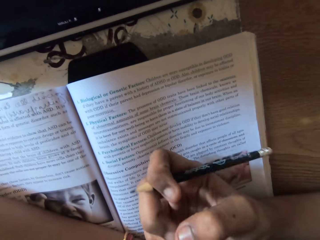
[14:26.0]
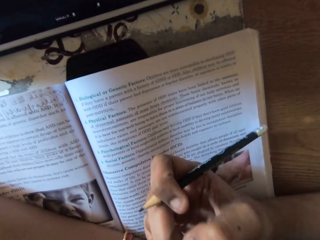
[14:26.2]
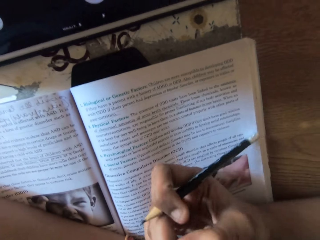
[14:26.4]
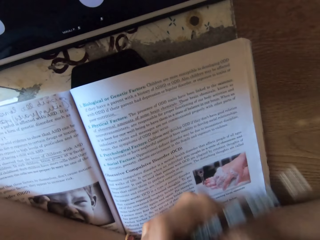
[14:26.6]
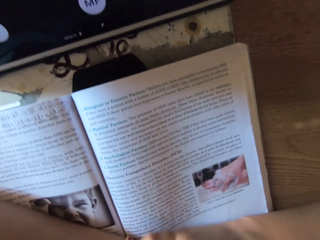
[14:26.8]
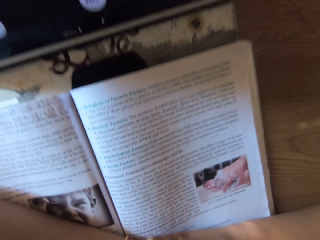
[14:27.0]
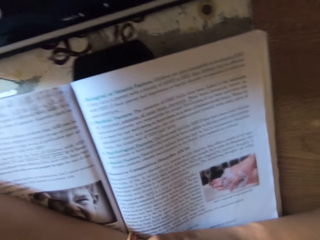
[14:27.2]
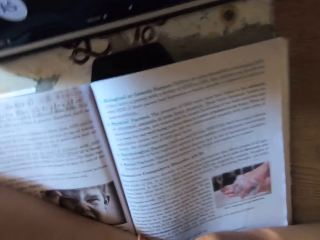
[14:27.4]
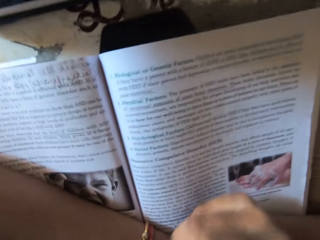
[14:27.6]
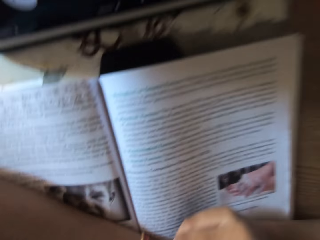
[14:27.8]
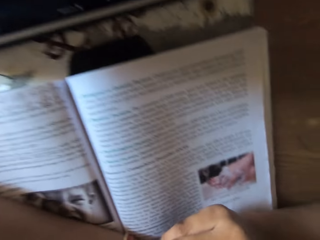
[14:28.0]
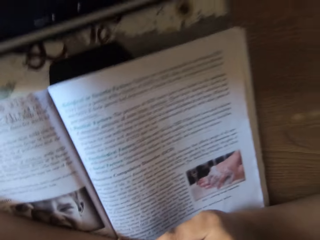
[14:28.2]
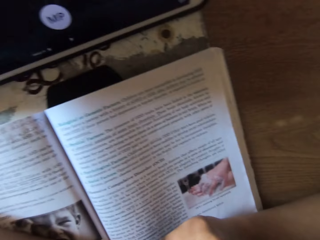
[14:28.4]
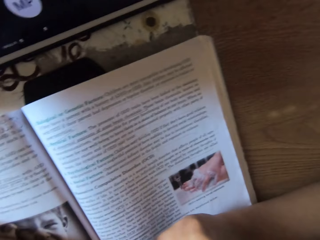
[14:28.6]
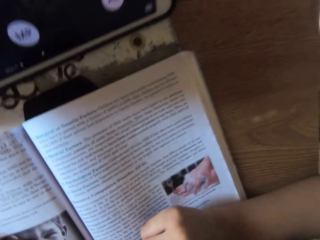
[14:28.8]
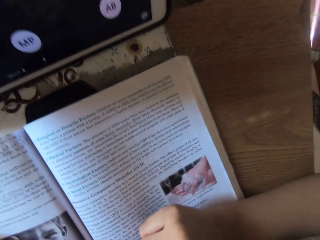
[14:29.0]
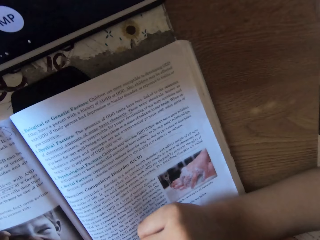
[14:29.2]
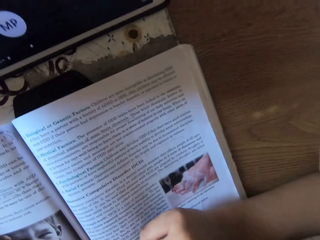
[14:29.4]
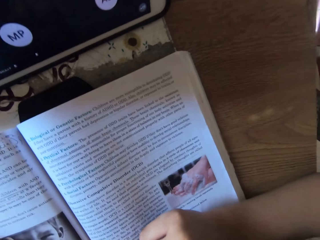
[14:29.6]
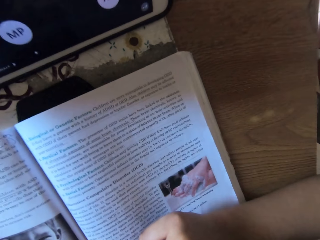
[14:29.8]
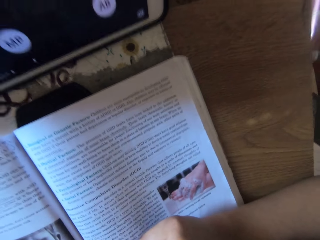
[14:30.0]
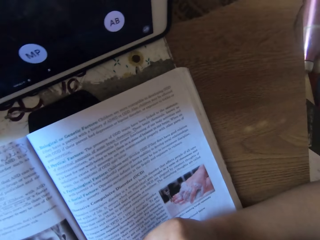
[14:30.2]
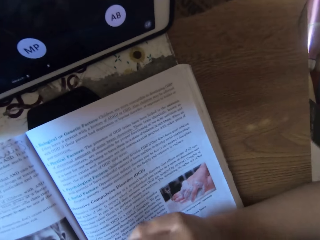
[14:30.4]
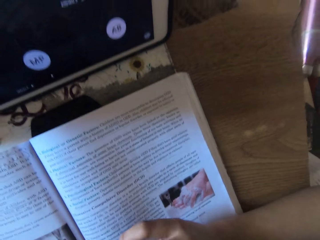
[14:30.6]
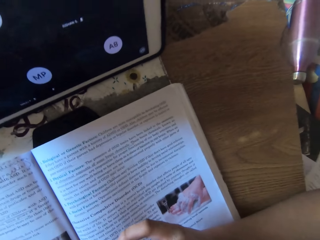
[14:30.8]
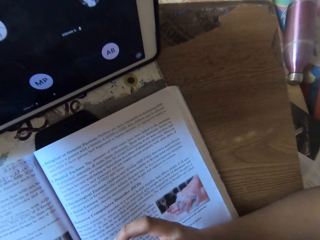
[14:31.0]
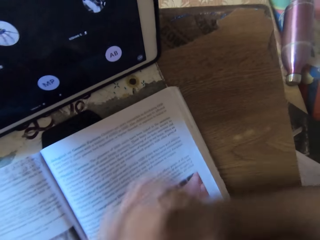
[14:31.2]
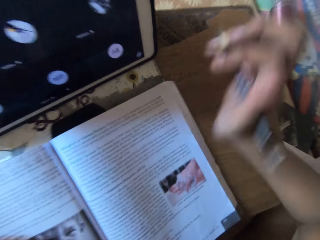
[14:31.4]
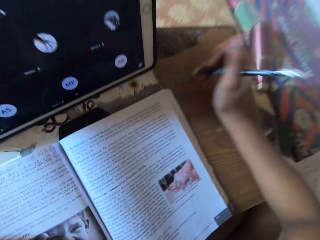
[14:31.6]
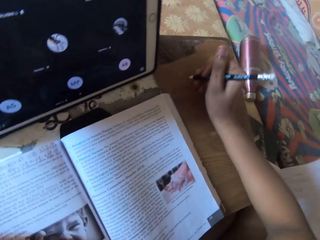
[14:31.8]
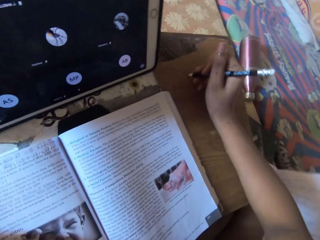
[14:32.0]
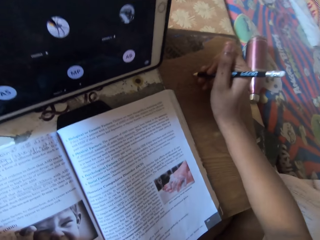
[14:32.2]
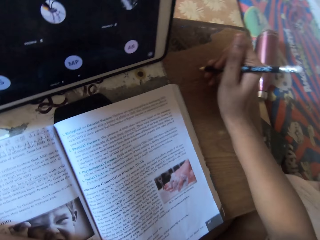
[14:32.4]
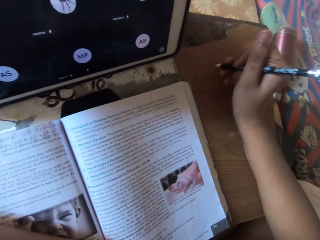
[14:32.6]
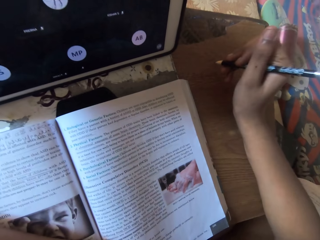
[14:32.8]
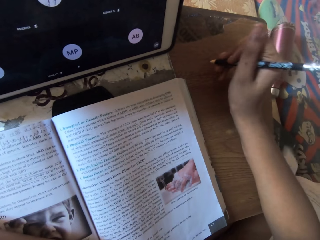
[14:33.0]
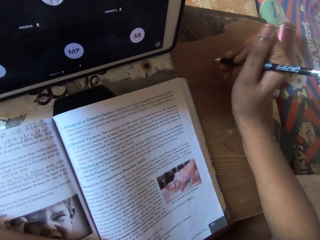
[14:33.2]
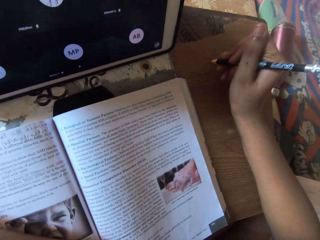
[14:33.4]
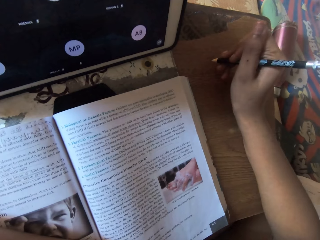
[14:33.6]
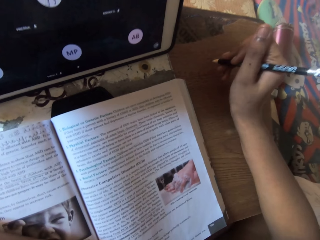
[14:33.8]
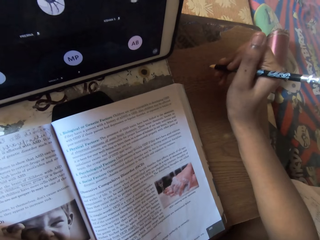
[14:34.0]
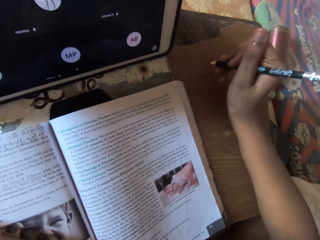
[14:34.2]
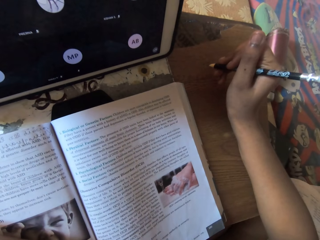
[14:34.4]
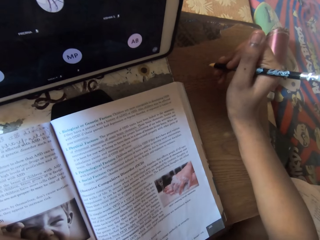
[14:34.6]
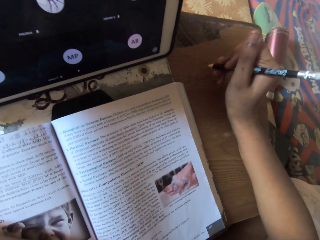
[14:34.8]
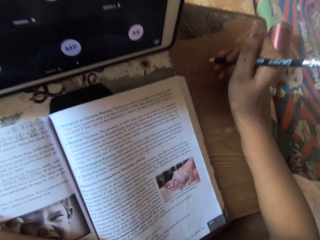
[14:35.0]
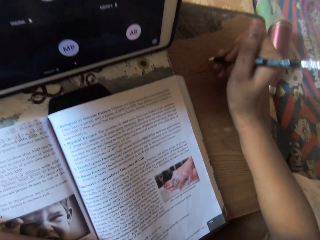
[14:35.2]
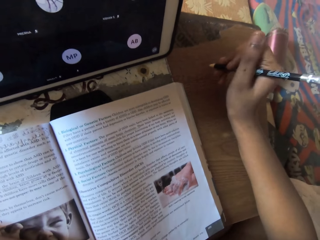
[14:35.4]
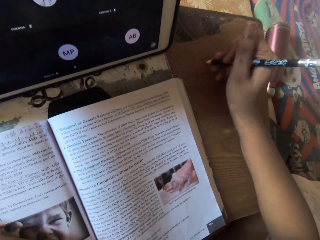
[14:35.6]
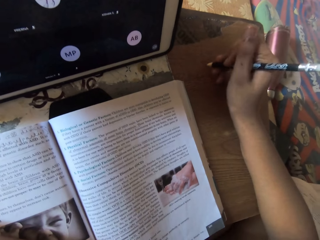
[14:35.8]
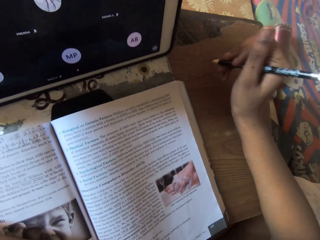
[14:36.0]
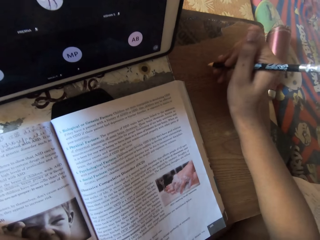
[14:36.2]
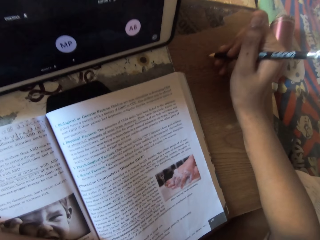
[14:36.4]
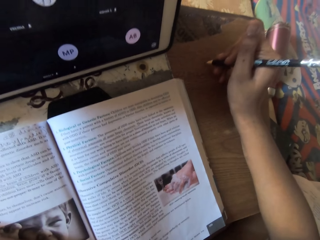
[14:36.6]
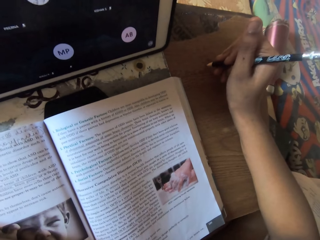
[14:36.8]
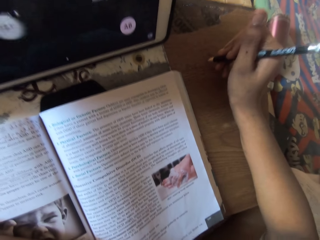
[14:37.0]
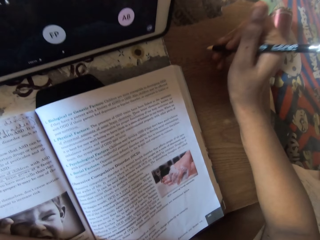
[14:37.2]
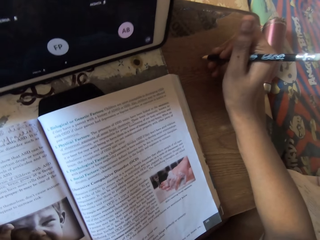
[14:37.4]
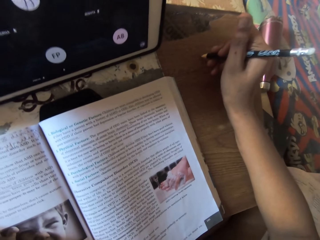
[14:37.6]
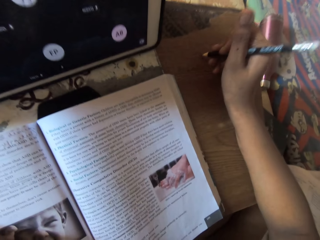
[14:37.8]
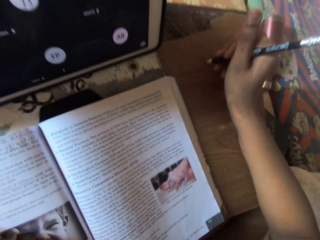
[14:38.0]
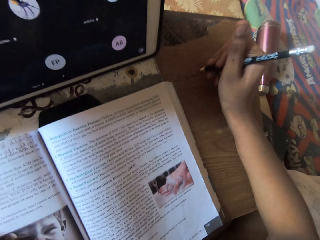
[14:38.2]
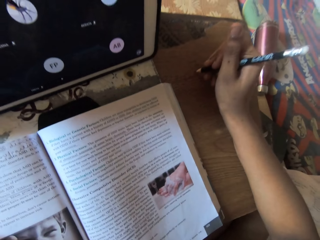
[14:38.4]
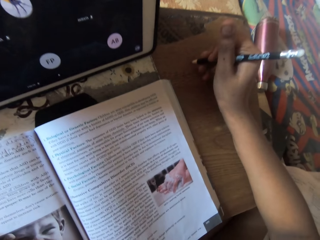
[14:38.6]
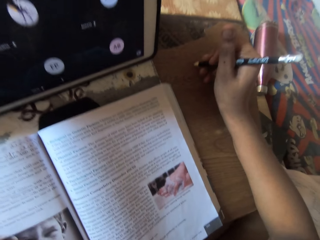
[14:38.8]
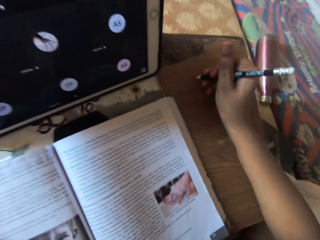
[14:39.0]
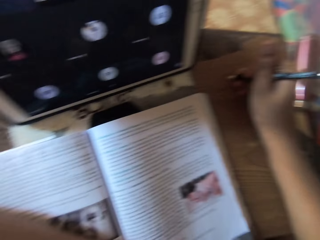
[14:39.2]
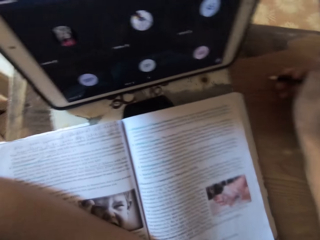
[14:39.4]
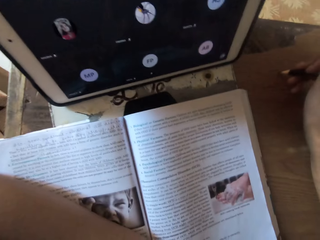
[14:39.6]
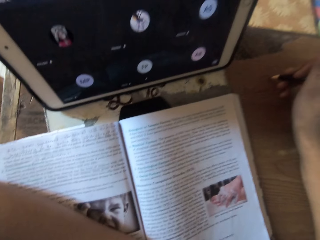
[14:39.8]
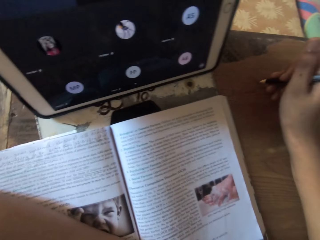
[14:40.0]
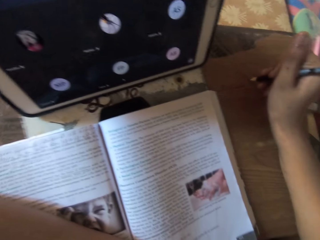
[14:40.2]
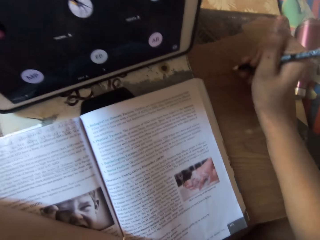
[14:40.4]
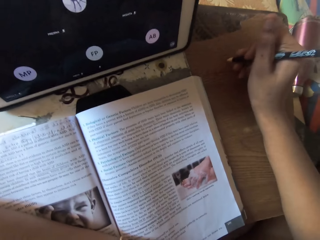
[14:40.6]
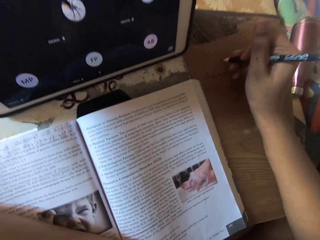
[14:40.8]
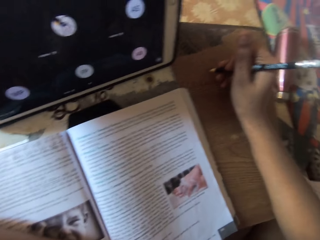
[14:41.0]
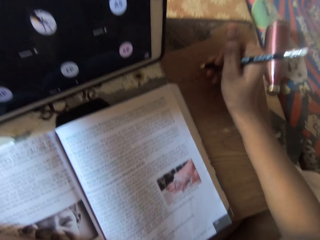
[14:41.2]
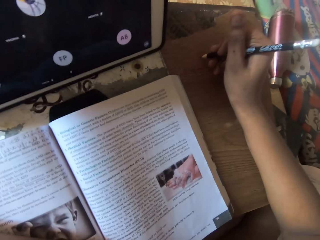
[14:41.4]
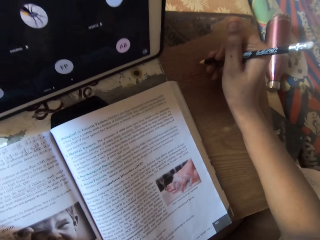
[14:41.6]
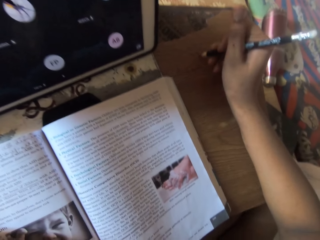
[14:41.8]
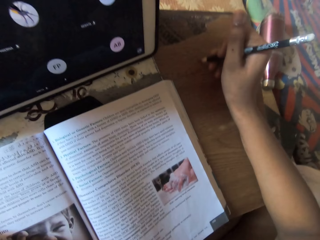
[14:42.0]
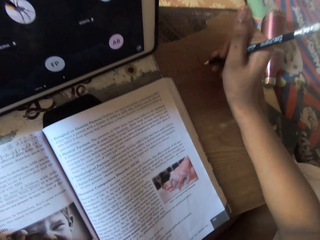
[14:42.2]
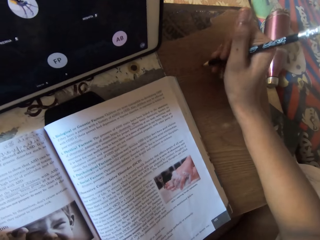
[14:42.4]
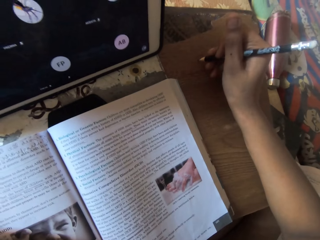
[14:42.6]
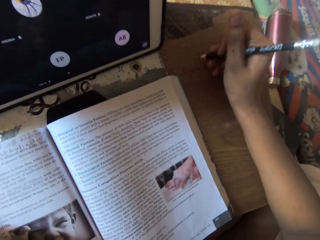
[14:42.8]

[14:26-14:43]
The camera wearer reads the book on the table. She moves her right hand from the book on the table. She taps the table with the pencil in her right hand. She draws on the table with the pencil in her right hand.

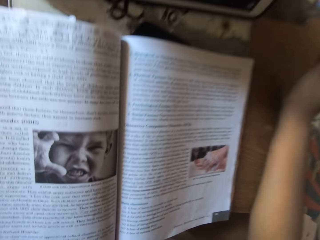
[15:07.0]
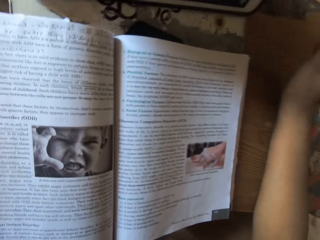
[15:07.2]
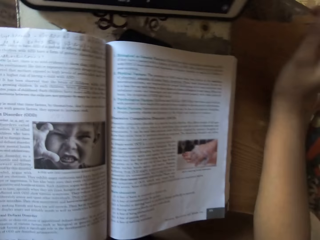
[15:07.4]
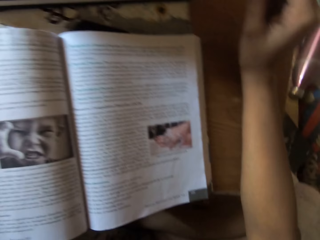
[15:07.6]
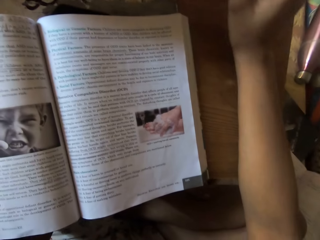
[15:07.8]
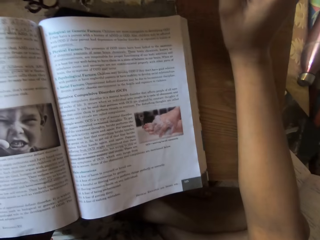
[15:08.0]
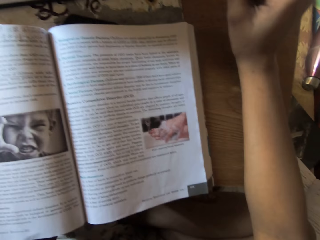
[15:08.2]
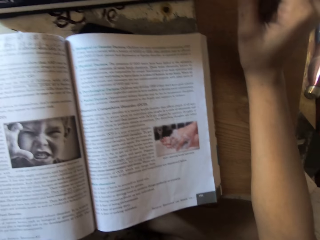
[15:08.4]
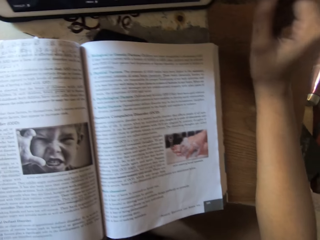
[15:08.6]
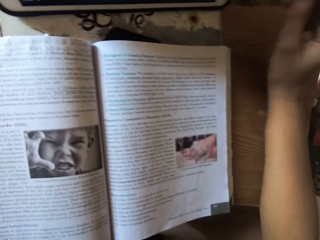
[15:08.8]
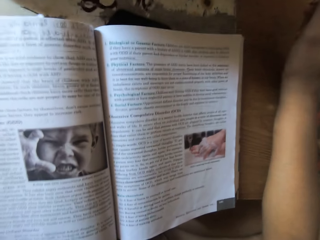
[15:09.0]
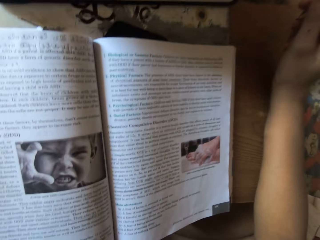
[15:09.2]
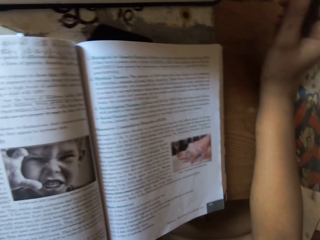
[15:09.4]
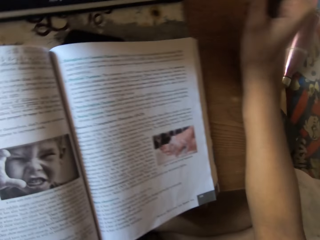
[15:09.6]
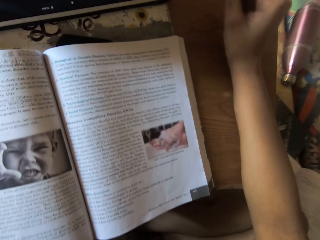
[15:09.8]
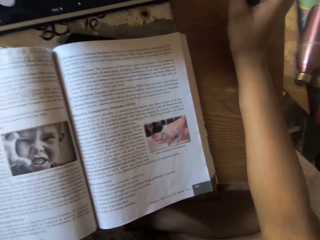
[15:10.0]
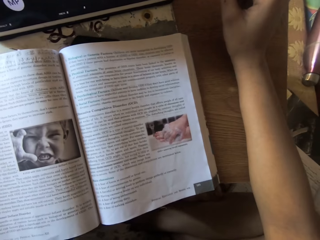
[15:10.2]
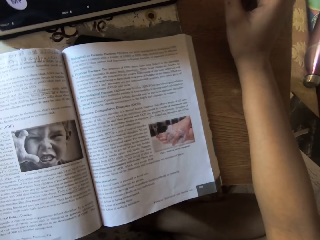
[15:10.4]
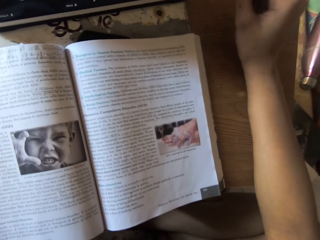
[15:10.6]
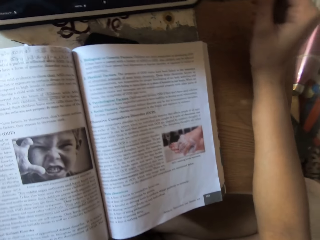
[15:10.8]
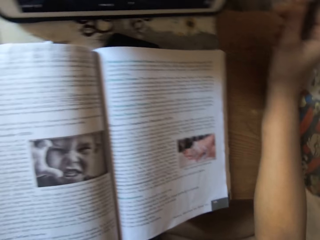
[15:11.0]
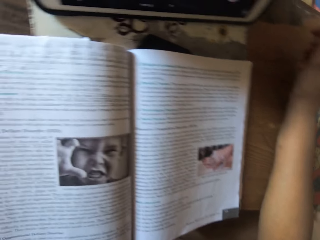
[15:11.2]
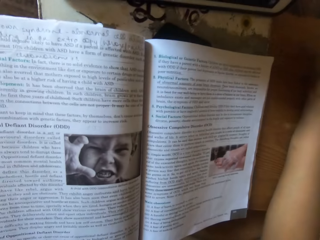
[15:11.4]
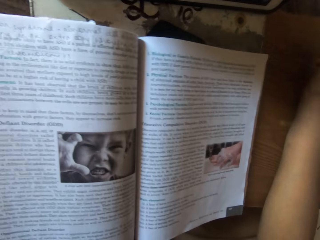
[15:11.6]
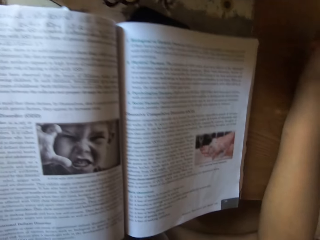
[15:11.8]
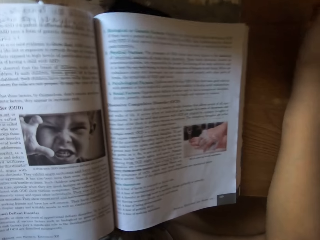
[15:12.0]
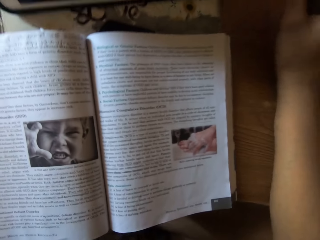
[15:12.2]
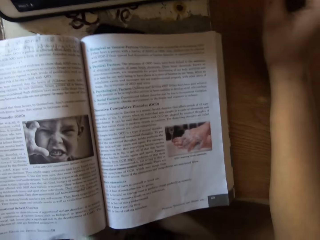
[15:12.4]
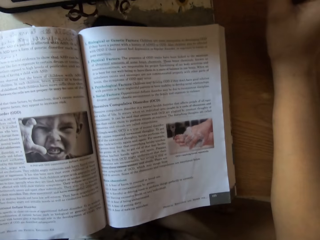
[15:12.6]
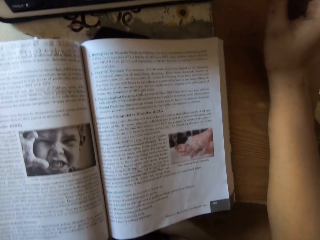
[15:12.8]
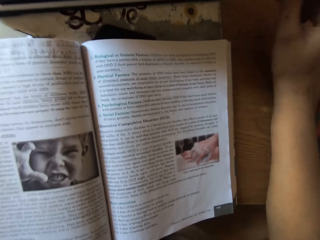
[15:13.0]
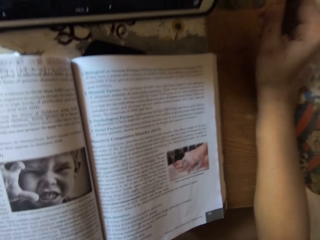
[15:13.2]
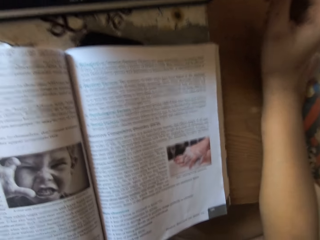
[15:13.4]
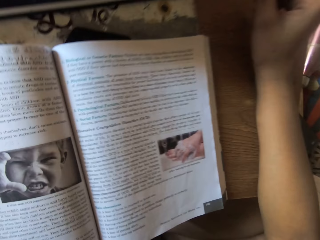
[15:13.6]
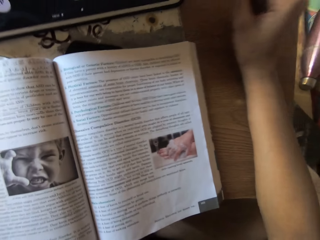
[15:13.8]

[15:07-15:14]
The camera wearer stares at the book.
